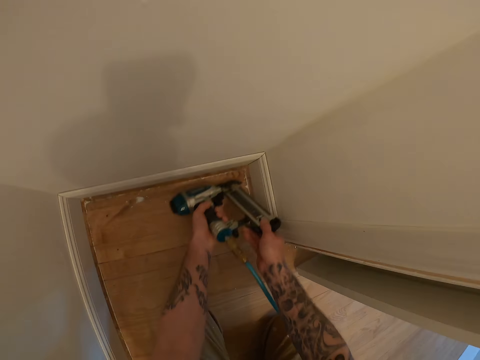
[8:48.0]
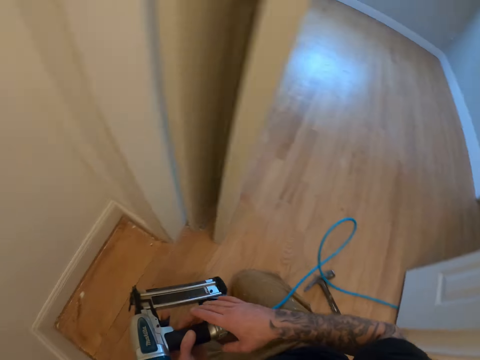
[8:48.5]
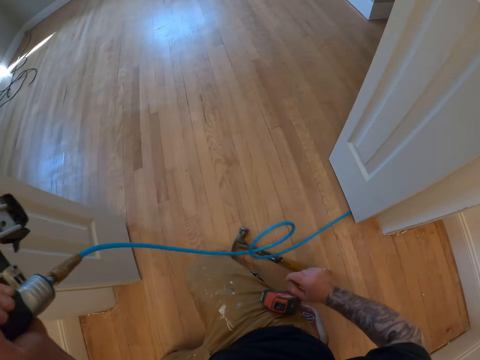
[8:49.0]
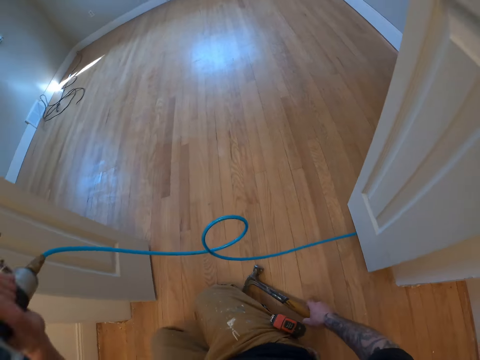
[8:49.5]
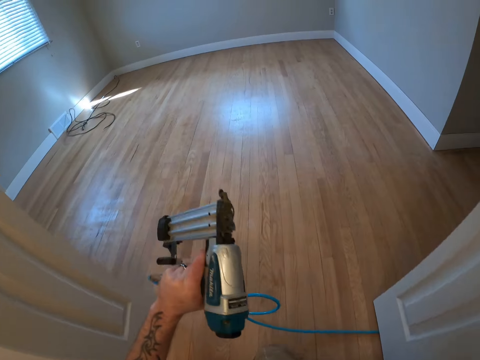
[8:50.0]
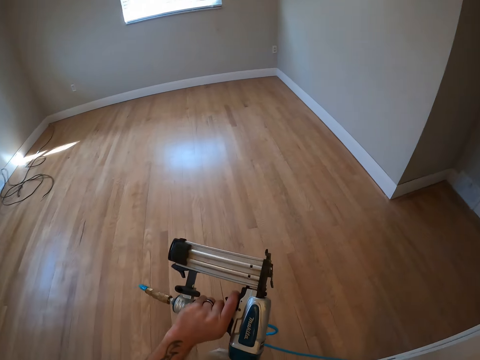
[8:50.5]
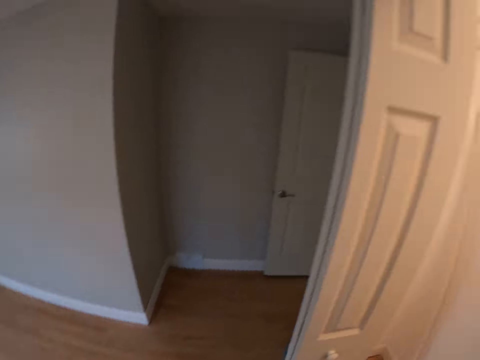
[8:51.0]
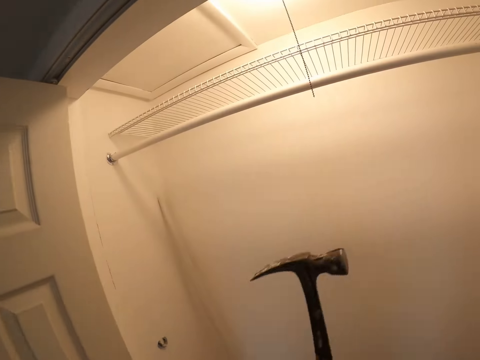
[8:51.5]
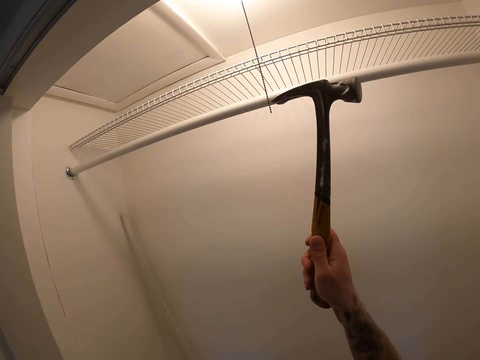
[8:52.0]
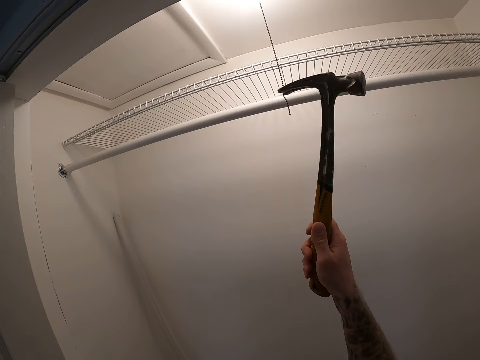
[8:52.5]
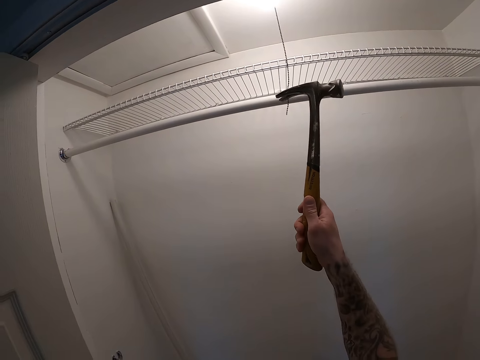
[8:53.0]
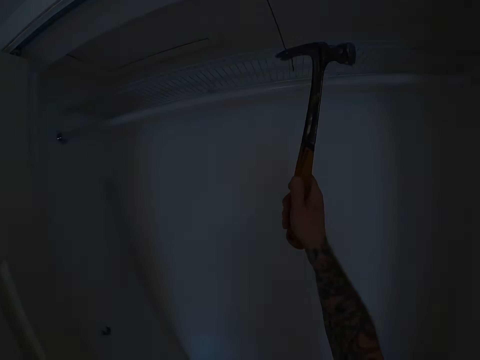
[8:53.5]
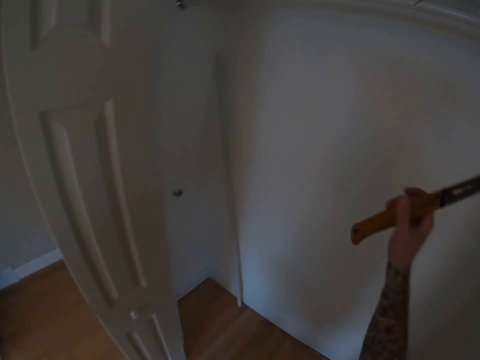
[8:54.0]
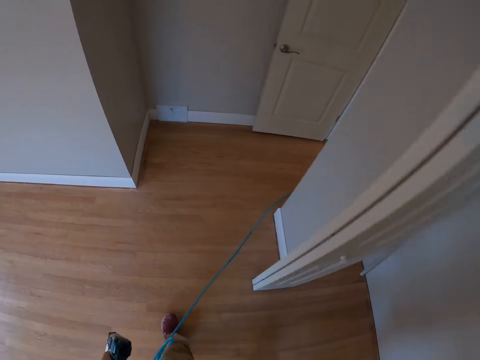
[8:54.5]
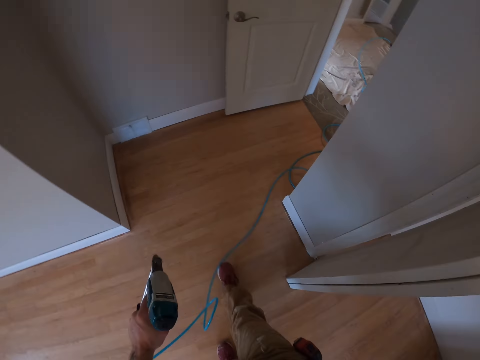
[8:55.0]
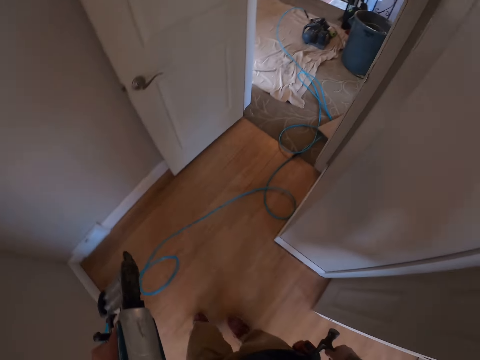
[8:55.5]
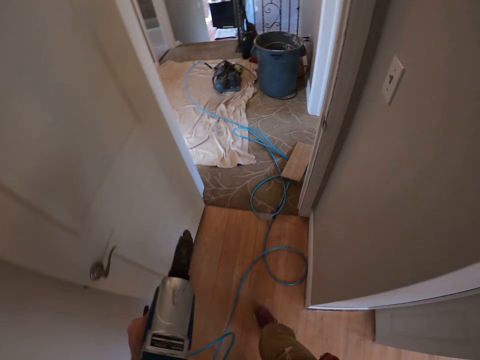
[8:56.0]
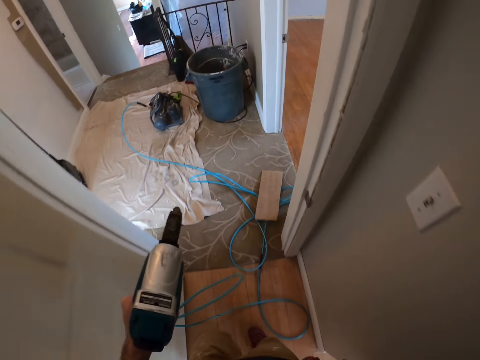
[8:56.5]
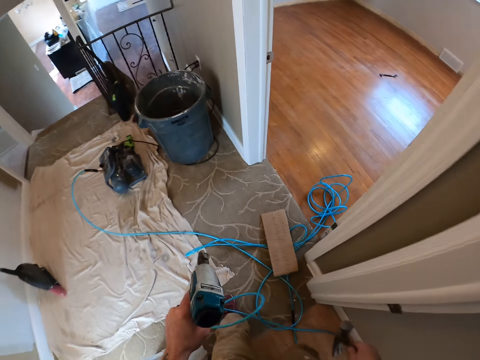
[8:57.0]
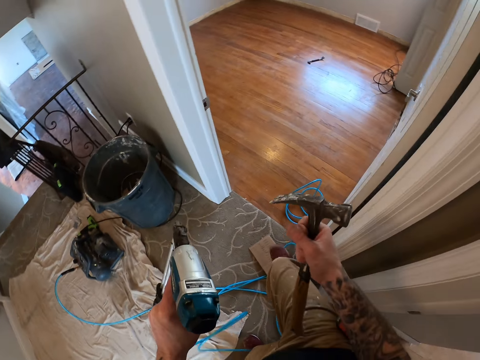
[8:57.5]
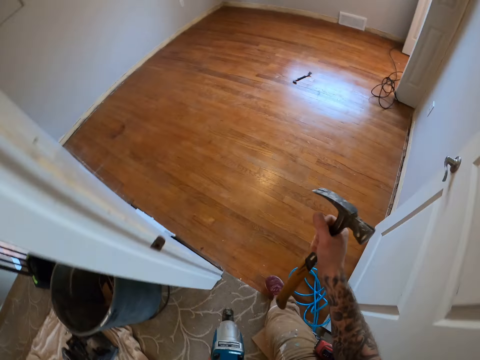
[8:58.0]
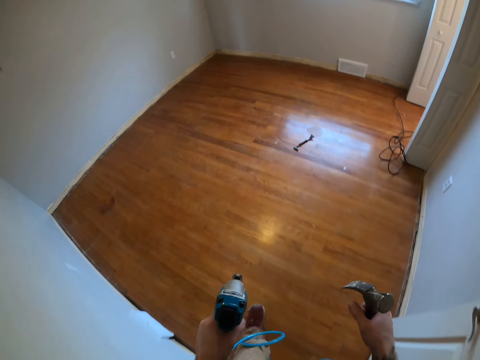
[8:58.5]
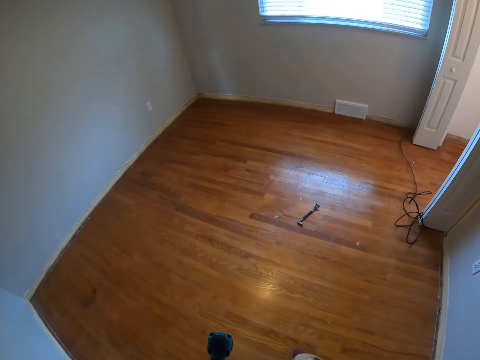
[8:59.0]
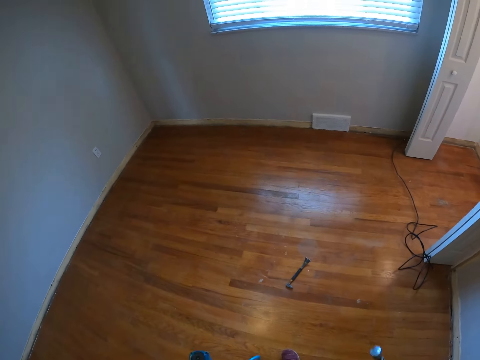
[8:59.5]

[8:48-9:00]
The camera wearer picks up the hammer from the floor. They get up from the floor. They switch off the light with the hammer. They carry the nail gun.

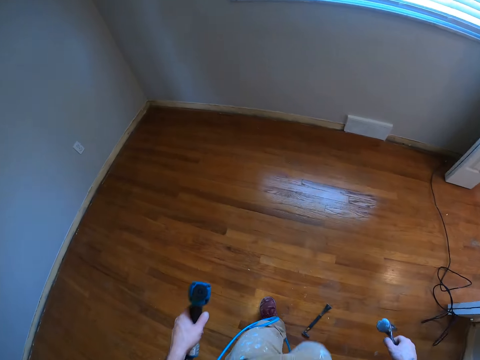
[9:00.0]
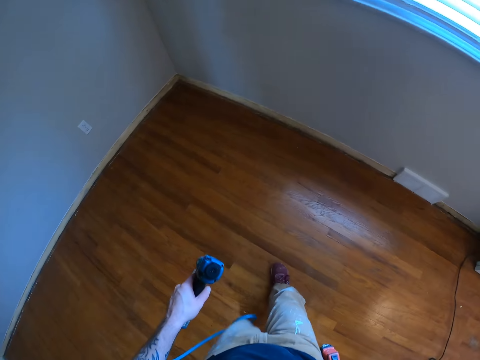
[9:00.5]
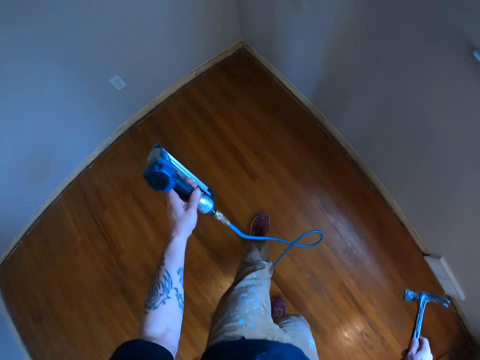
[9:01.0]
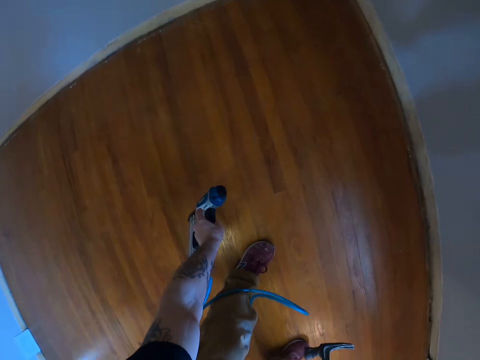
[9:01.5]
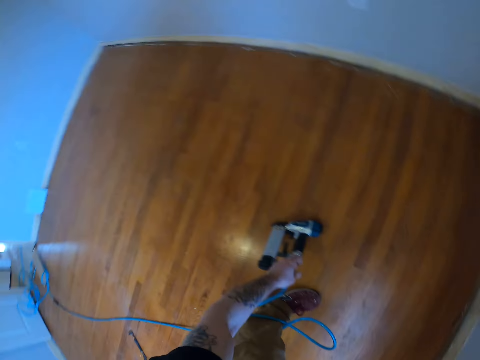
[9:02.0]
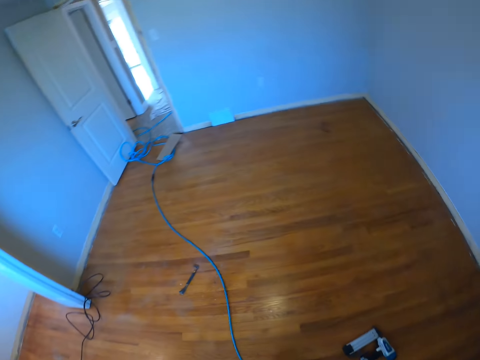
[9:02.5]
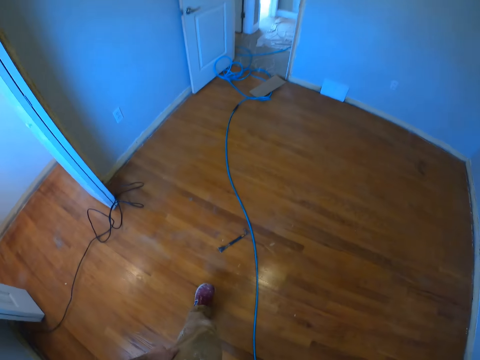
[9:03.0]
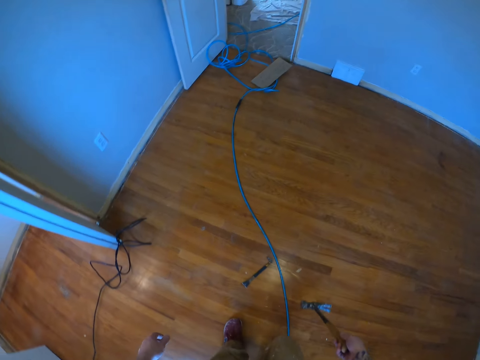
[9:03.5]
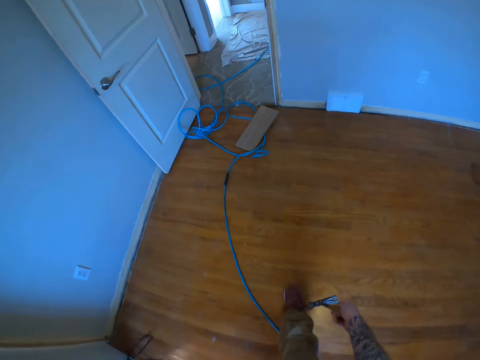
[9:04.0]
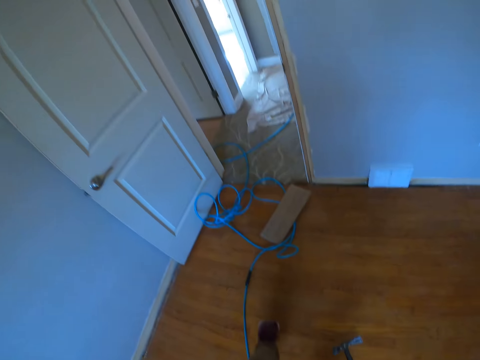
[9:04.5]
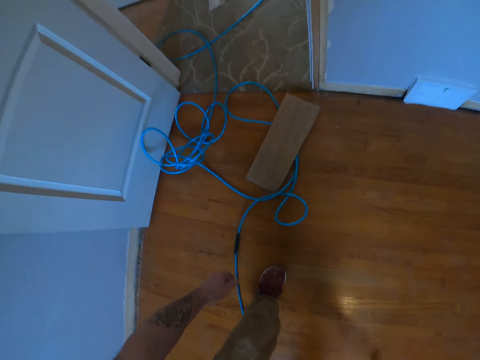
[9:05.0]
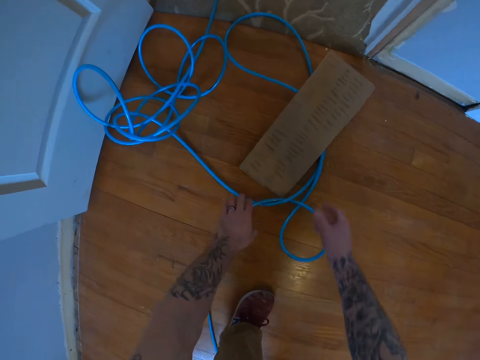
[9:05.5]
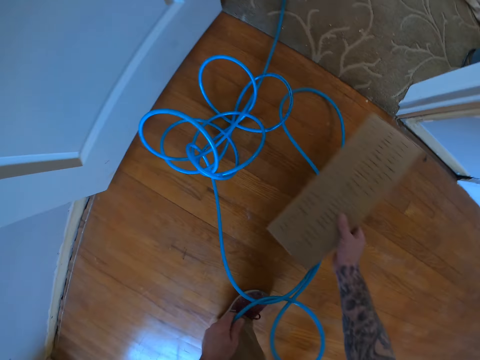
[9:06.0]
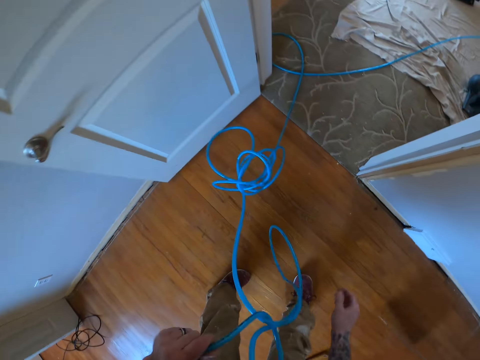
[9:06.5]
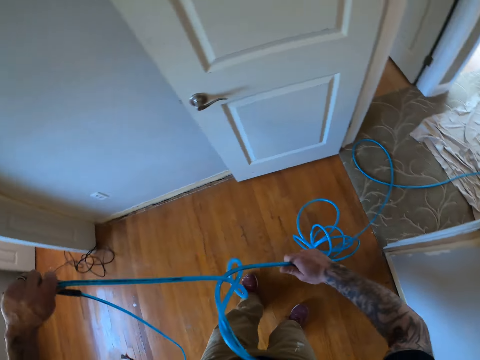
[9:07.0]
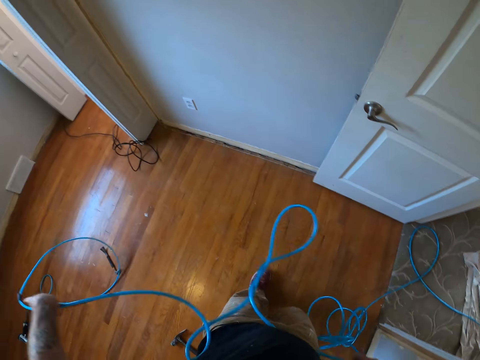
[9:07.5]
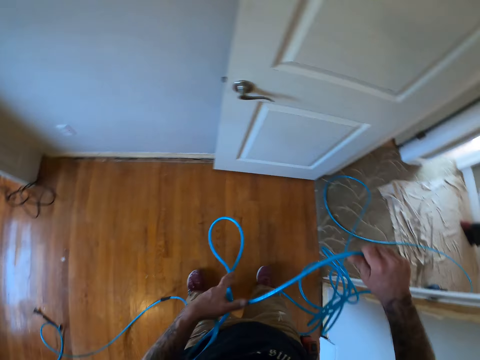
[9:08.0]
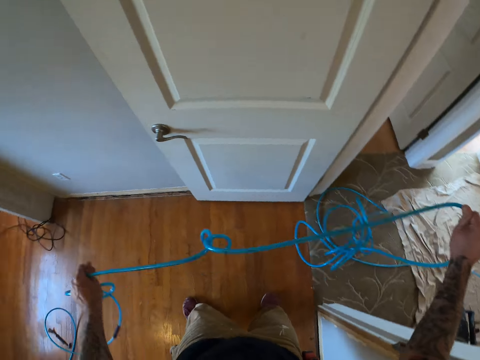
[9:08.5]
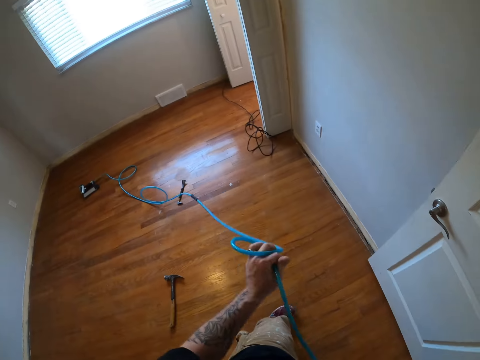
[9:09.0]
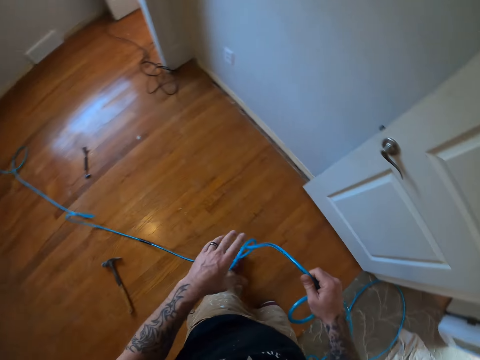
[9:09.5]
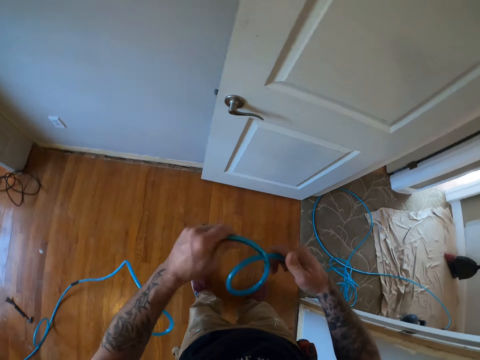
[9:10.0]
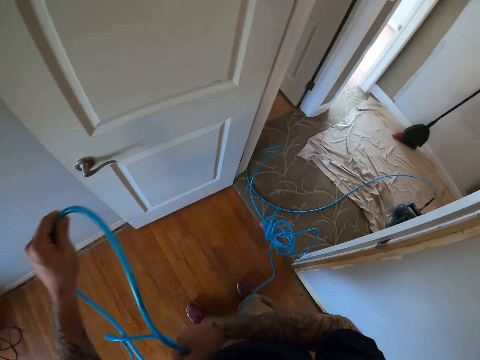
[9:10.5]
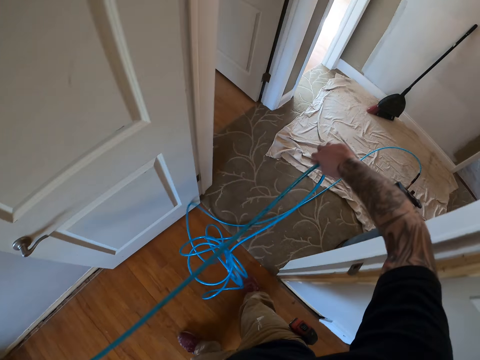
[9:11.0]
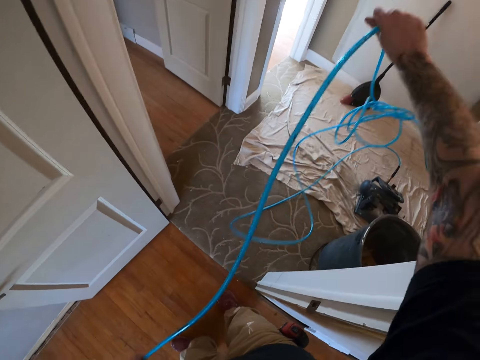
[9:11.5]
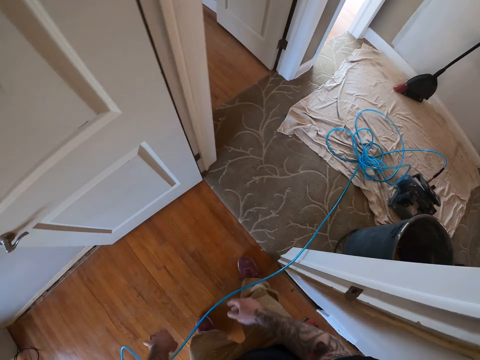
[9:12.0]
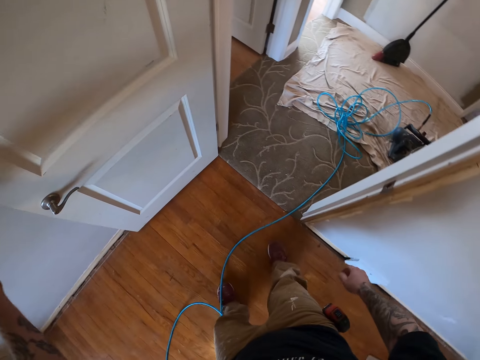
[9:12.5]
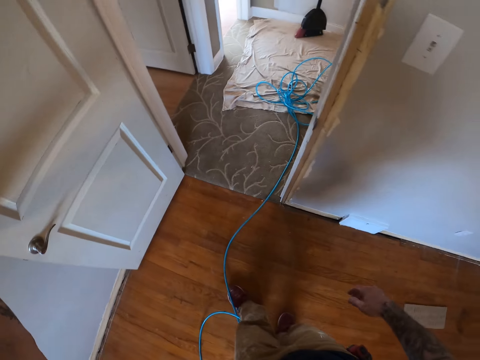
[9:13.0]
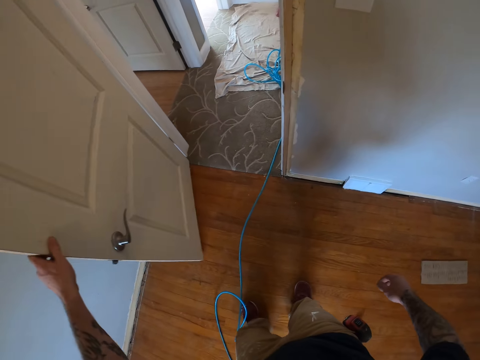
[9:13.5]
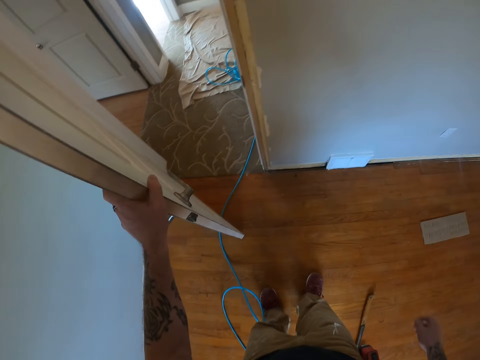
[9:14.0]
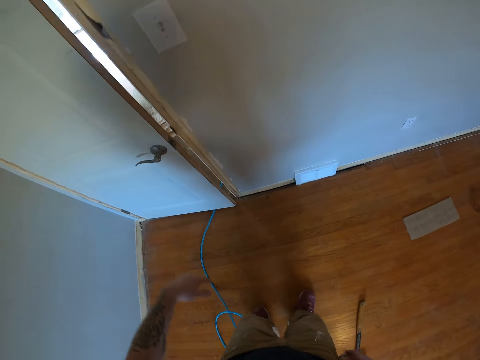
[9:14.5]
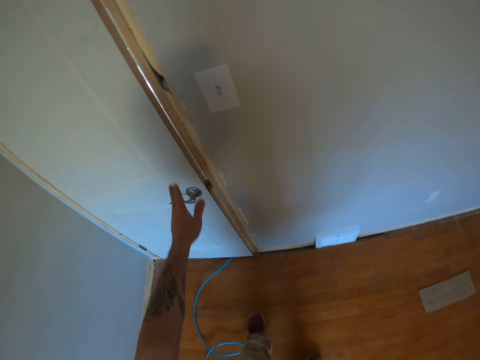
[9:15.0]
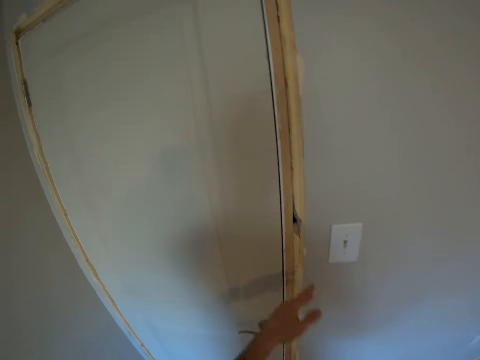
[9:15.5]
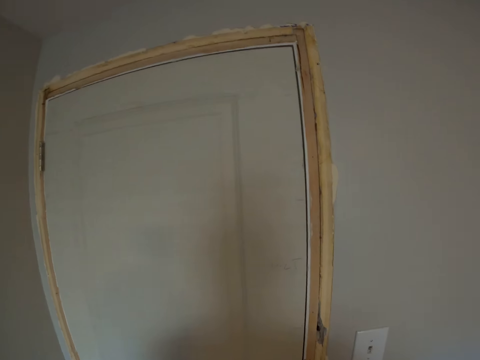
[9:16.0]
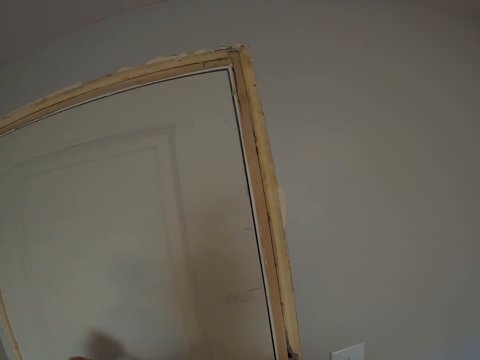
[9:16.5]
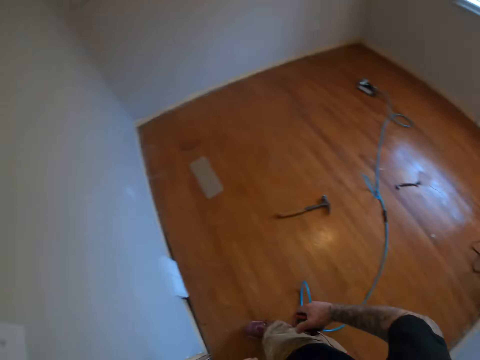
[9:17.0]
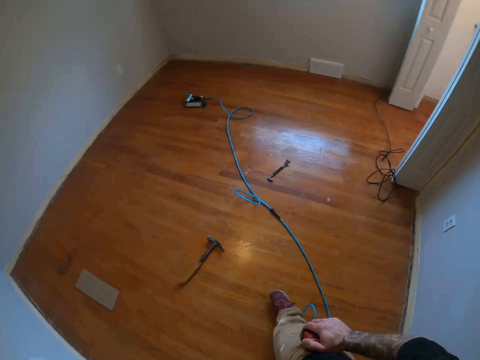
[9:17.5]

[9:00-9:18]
The camera wearer drops the nail gun on the floor. They move around the house. They pick up the nail gun wire on the floor. They move the carton paper or cardboard on the floor. They grip the cardboard and throw the cardboard. They untangle the cable. They close the door. They turn.
